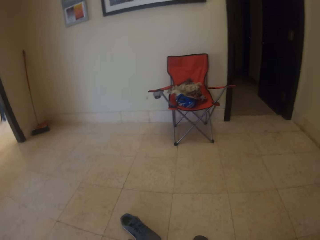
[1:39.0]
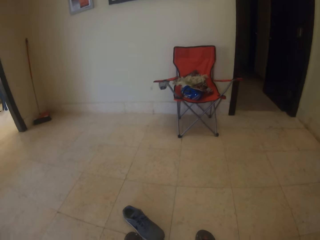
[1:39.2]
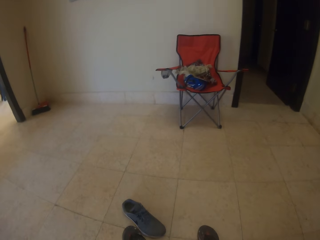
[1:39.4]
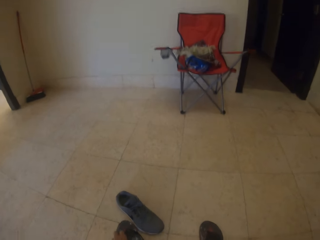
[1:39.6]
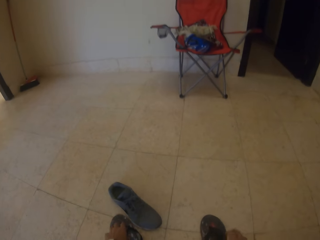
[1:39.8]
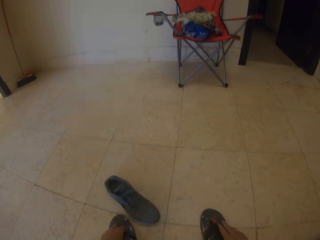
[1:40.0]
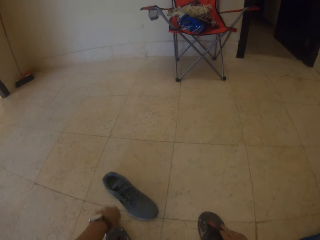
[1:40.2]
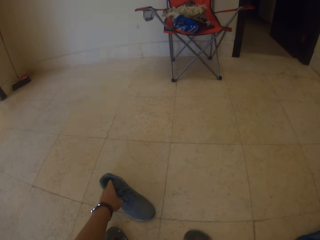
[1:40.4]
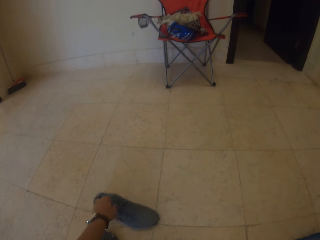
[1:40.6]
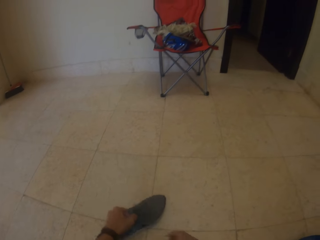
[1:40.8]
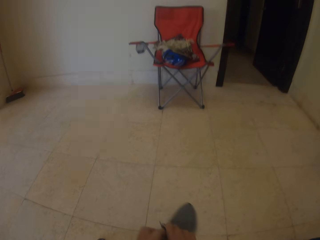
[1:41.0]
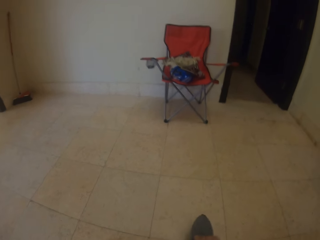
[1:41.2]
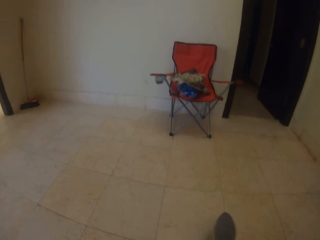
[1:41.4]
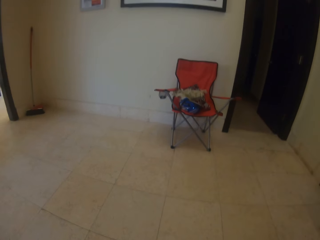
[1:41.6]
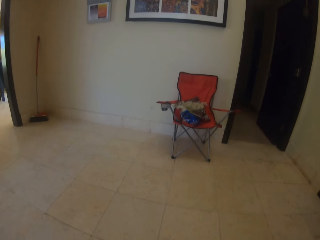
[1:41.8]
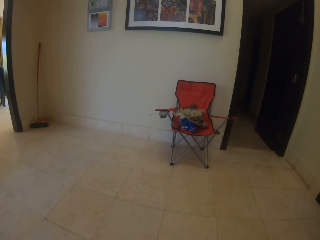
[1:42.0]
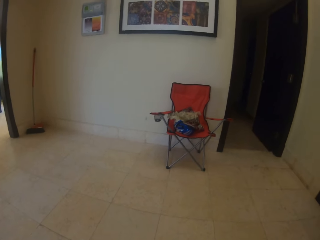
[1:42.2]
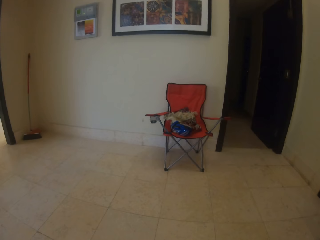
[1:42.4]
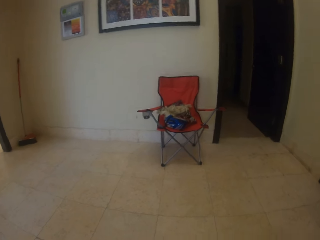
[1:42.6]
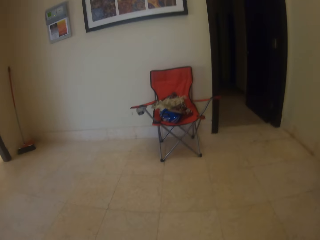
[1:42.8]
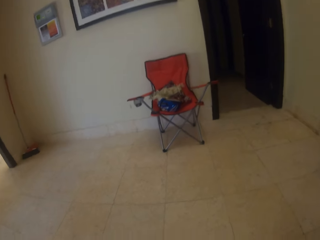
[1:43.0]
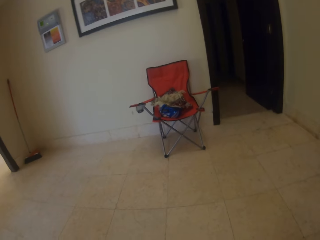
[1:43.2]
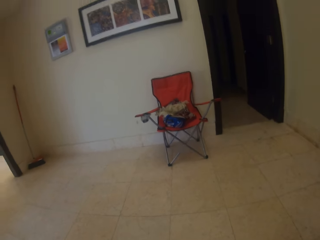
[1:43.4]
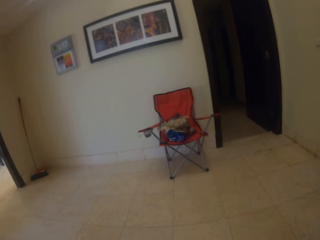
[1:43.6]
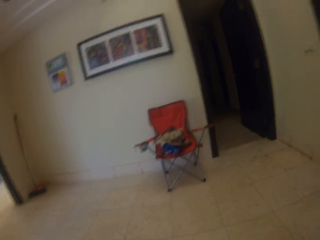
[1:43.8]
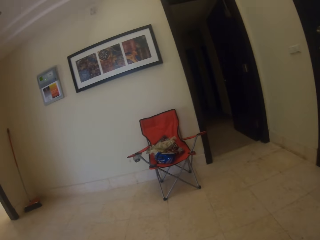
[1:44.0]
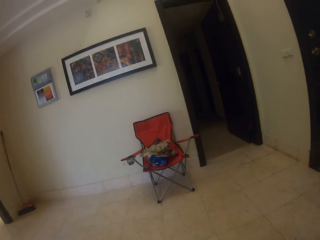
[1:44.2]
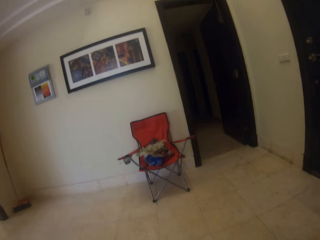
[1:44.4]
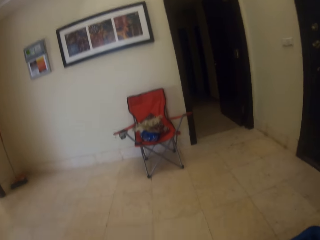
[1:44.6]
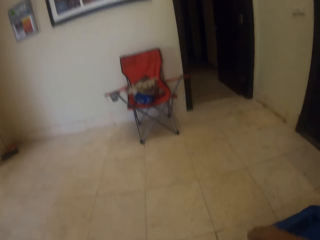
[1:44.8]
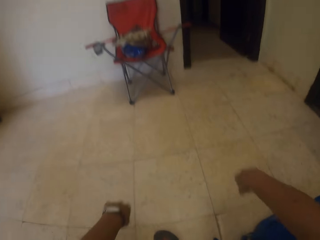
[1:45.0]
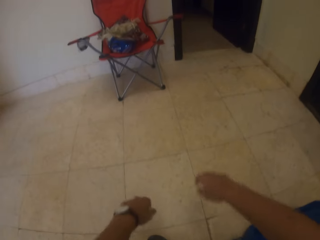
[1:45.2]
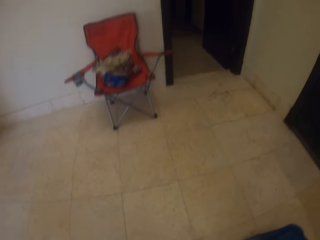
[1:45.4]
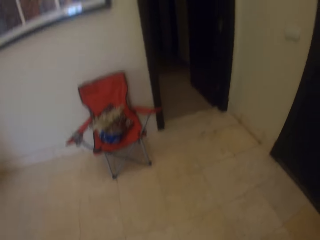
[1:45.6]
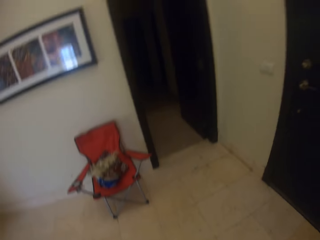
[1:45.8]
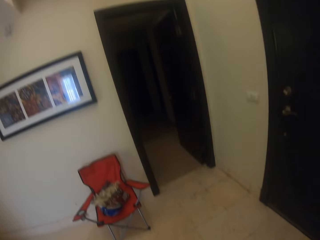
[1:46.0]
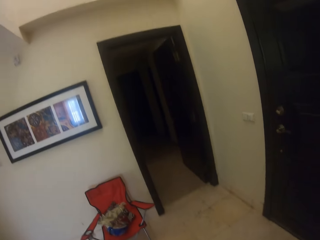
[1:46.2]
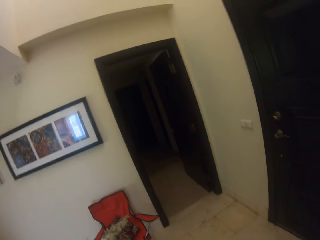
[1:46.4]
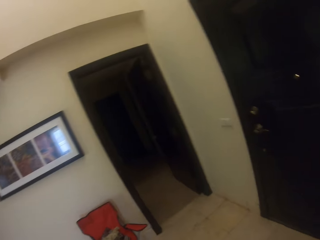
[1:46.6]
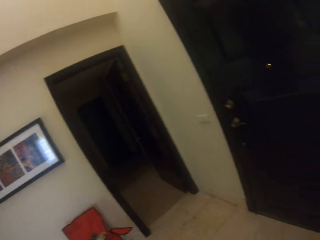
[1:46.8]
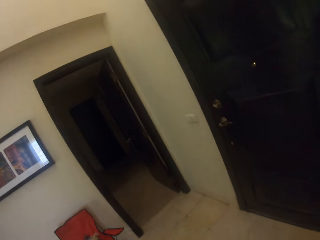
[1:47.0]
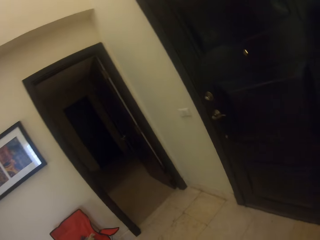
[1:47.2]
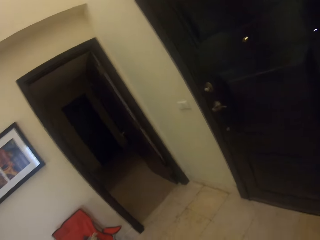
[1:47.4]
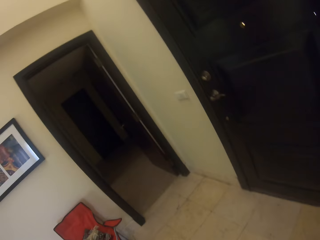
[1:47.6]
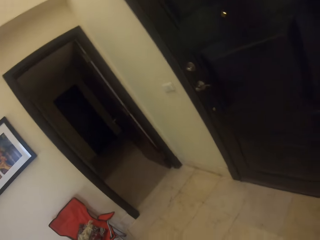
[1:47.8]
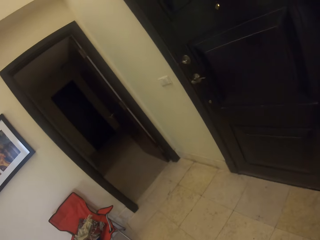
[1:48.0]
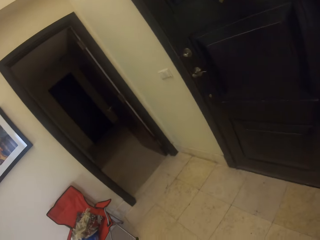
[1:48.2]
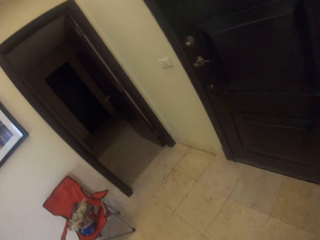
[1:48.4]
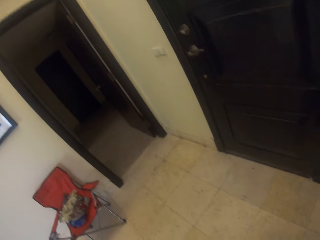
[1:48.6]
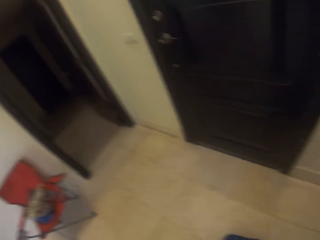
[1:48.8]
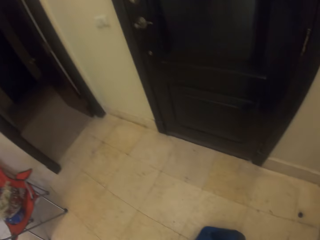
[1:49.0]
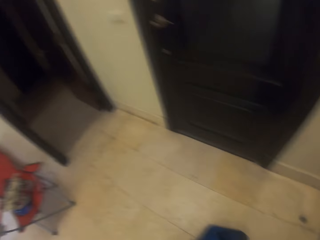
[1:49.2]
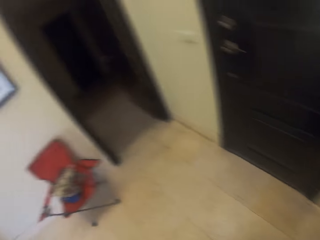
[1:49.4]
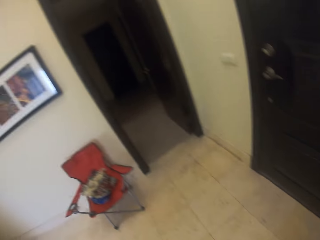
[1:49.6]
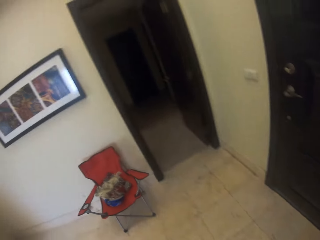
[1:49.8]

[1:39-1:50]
The camera wearer picks a shoe. They wear the shoe. They stand up.

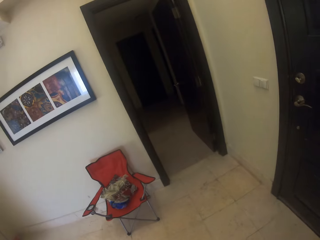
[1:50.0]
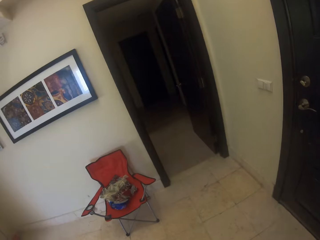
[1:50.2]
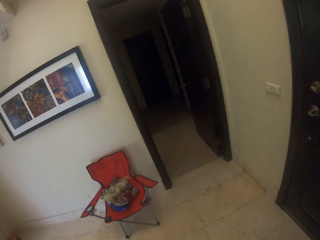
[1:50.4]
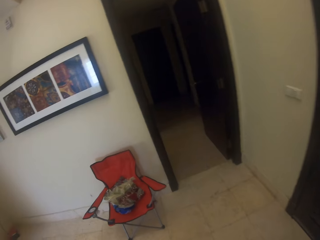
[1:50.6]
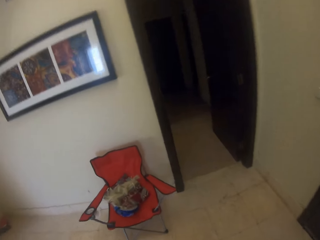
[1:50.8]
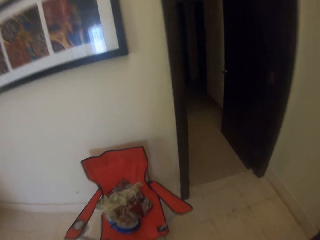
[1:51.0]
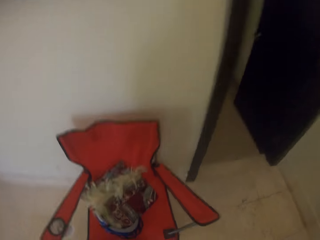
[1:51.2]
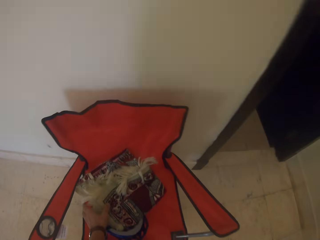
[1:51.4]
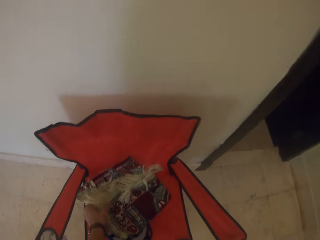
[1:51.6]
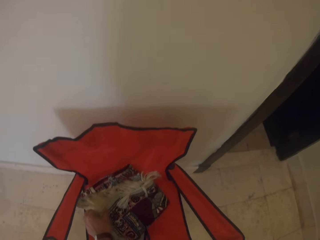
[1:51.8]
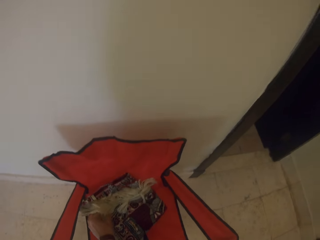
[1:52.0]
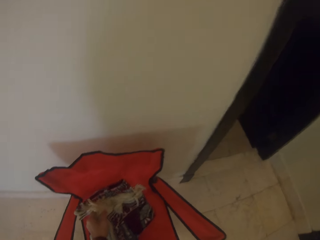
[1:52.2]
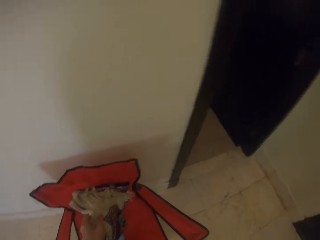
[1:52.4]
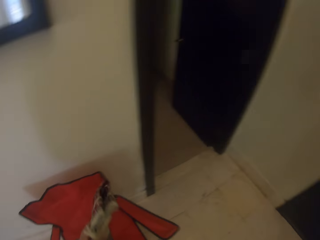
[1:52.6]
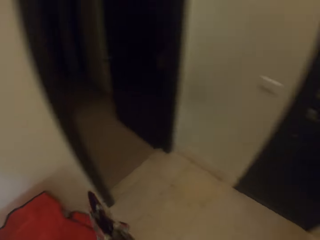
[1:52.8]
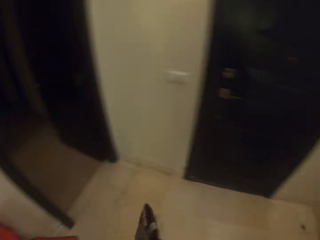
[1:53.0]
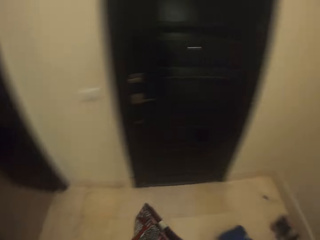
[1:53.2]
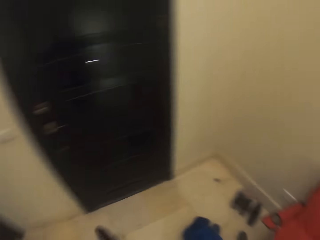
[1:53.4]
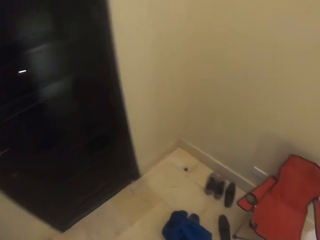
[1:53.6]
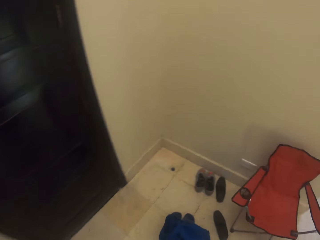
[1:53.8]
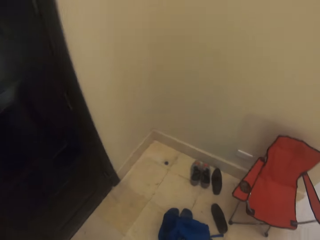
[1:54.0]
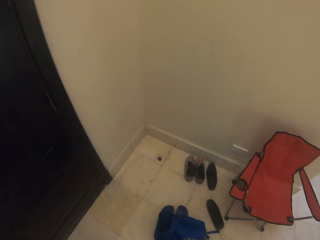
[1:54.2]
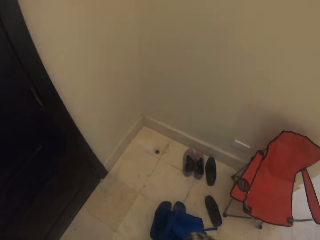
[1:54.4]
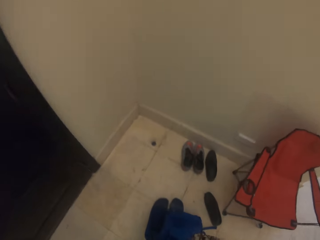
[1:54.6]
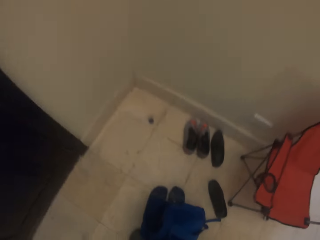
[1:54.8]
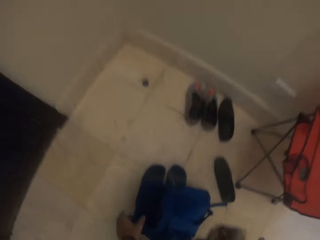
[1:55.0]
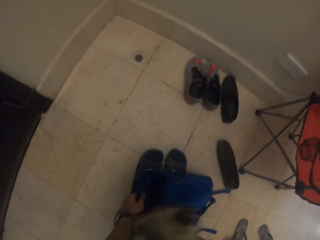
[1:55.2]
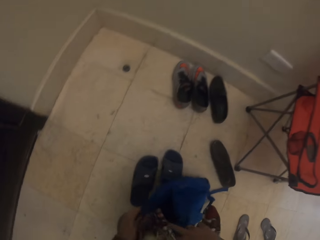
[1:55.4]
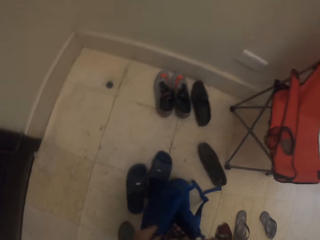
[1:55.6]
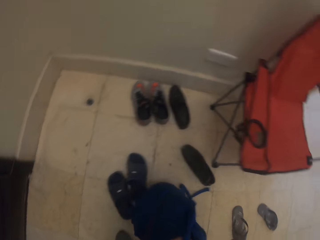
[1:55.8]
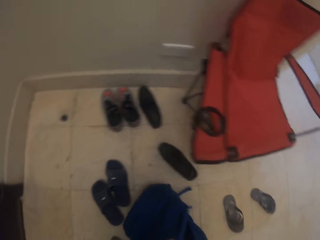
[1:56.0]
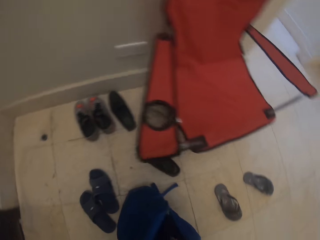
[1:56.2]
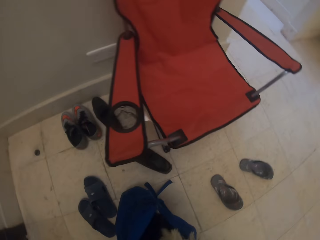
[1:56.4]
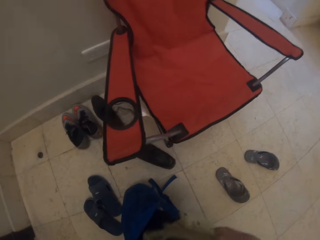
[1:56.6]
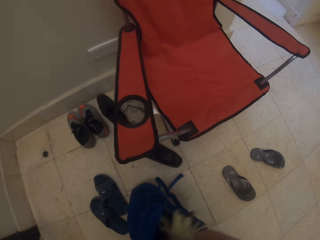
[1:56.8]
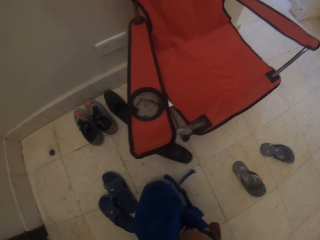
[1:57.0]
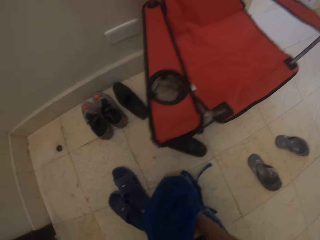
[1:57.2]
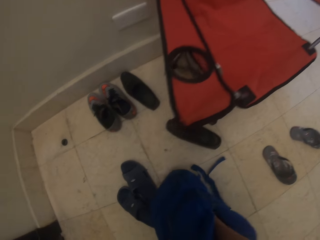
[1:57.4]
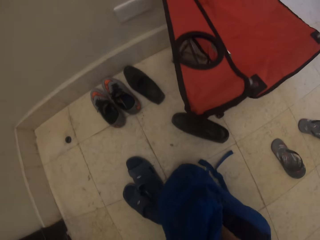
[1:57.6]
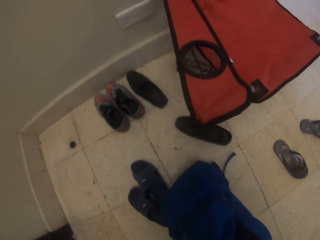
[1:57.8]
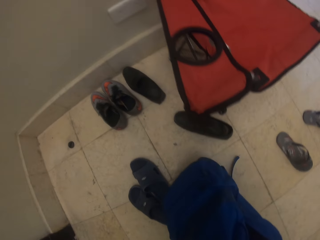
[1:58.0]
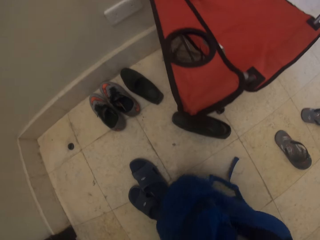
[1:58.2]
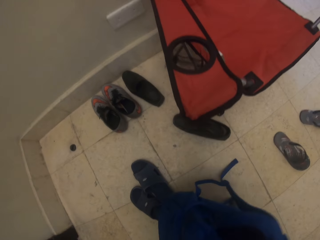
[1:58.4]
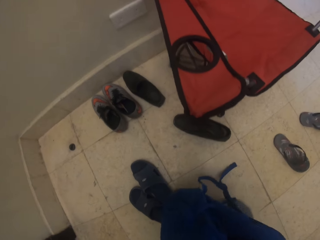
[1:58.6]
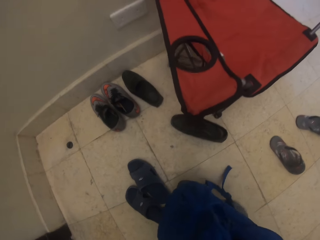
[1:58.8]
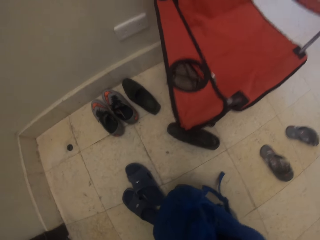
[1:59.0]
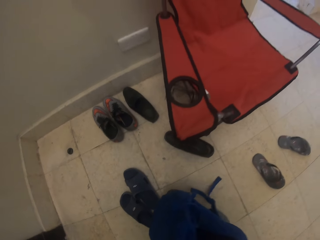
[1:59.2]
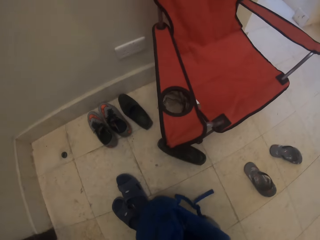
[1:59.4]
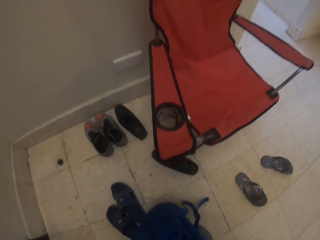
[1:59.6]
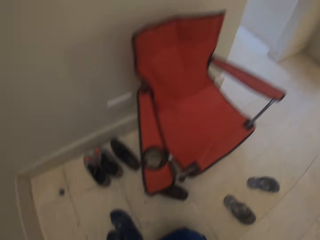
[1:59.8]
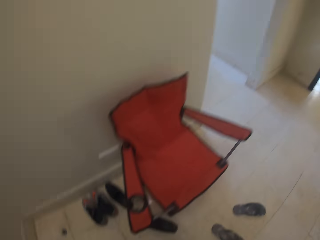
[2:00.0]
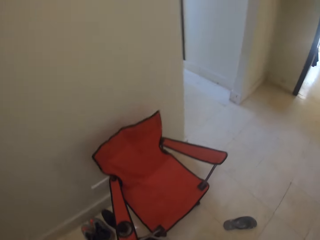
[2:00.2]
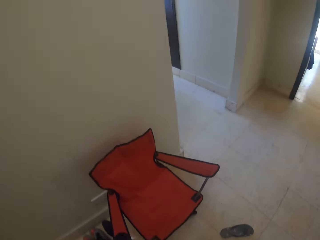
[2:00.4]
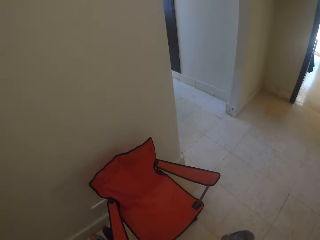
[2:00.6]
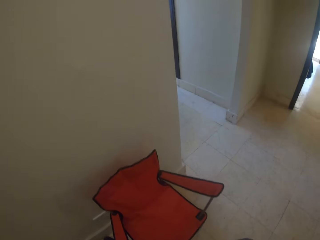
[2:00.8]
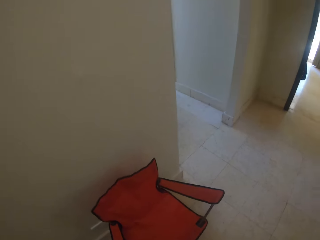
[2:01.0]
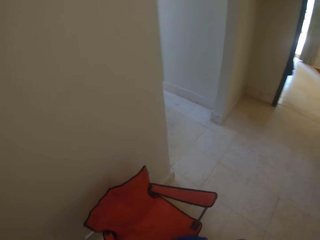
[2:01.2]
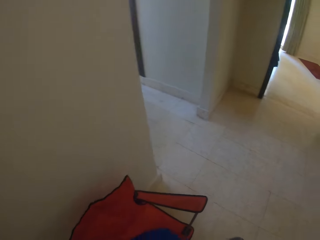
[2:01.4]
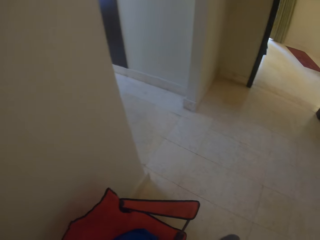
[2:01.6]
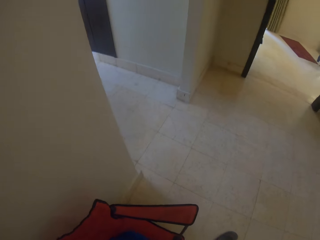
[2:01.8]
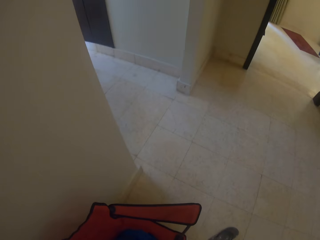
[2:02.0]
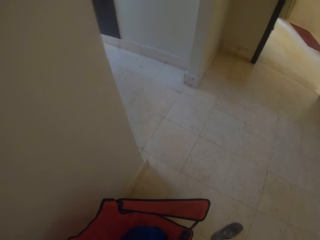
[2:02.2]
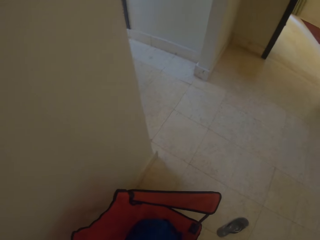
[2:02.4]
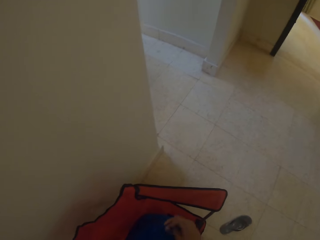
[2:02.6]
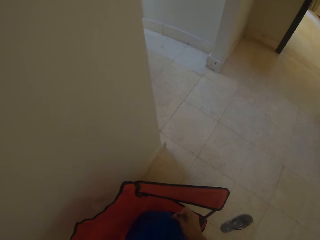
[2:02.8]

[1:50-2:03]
The camera wearer picks up the fabric. They pick up the bag or back pack. They put the fabric in the bag. They put the back pack in the chair.
